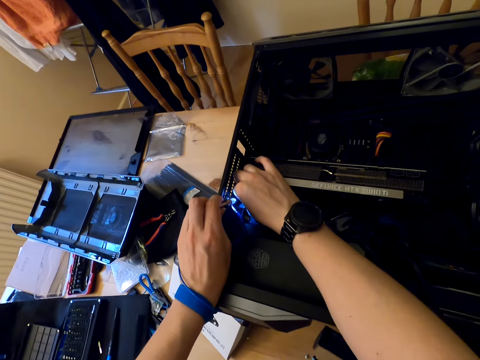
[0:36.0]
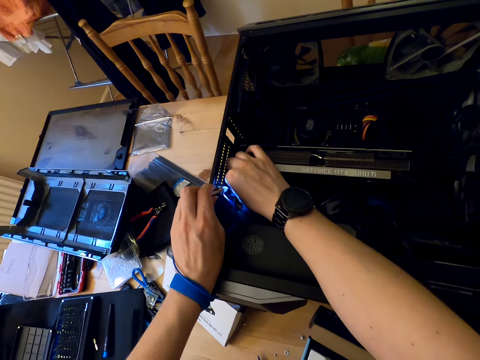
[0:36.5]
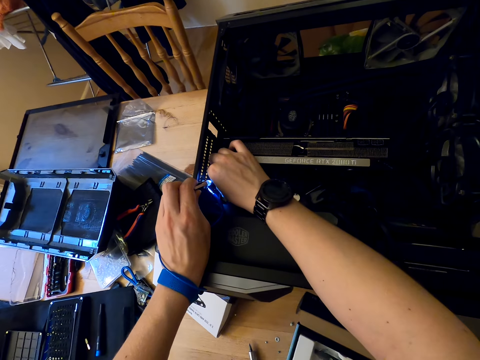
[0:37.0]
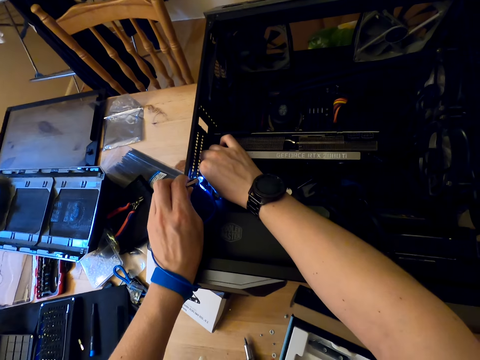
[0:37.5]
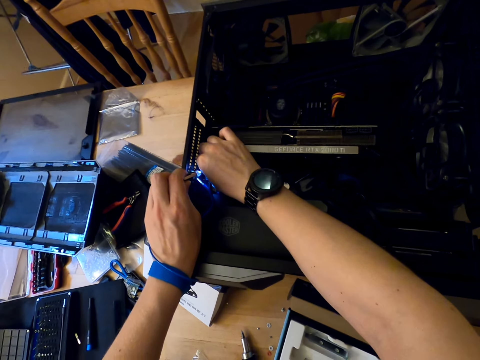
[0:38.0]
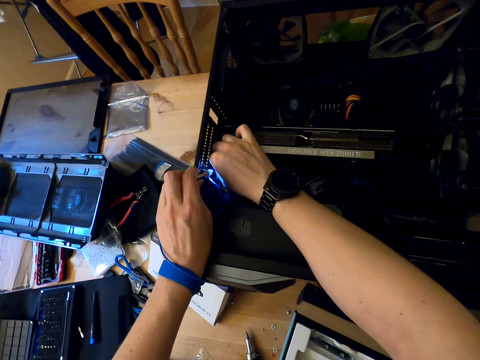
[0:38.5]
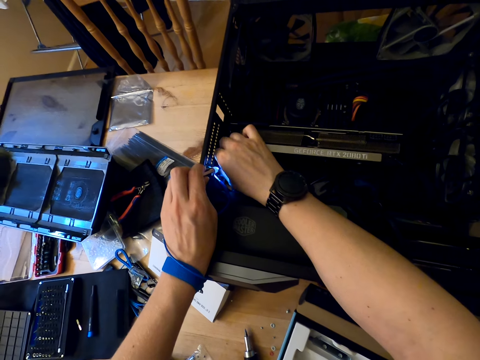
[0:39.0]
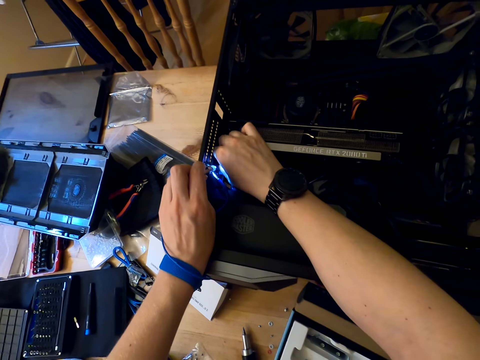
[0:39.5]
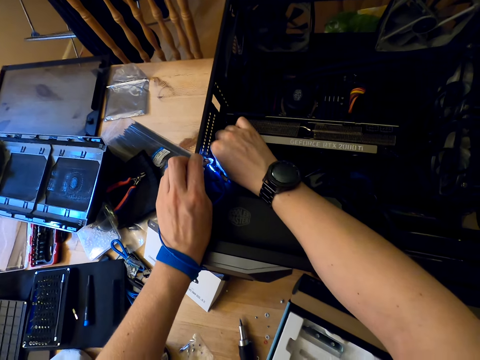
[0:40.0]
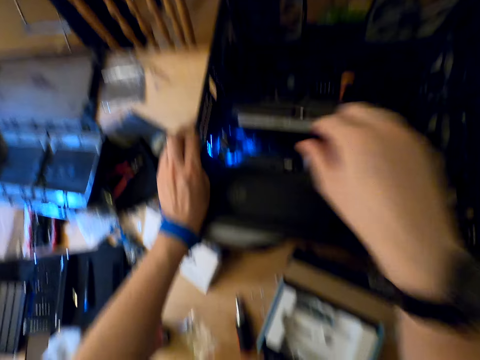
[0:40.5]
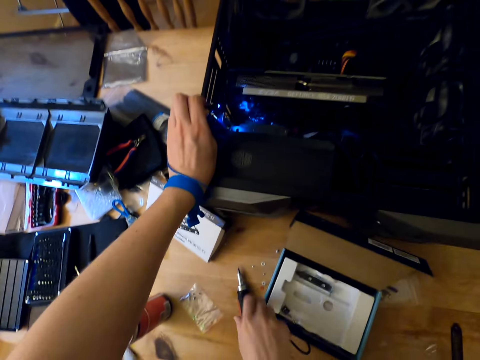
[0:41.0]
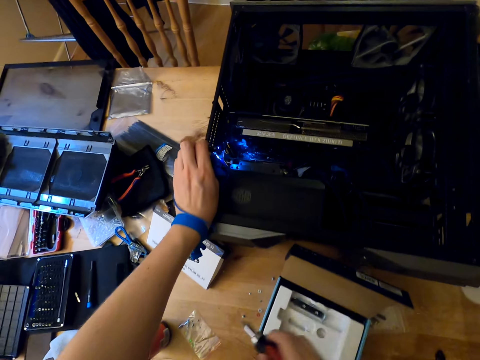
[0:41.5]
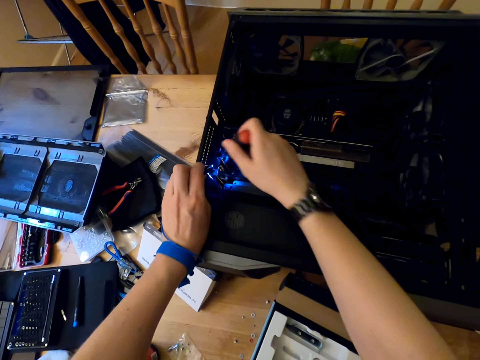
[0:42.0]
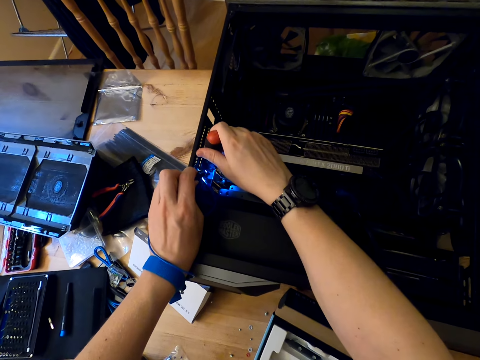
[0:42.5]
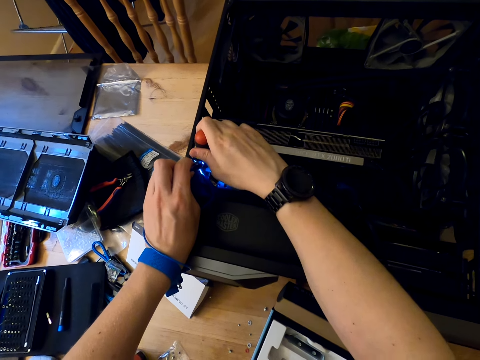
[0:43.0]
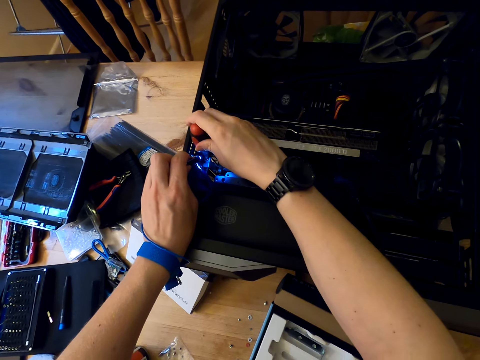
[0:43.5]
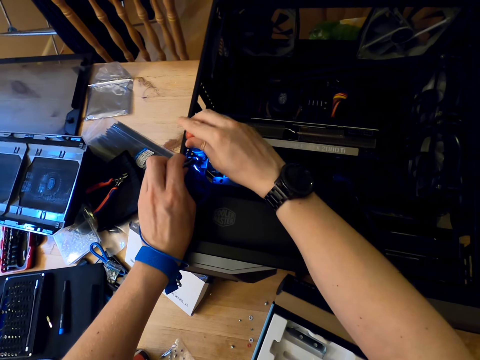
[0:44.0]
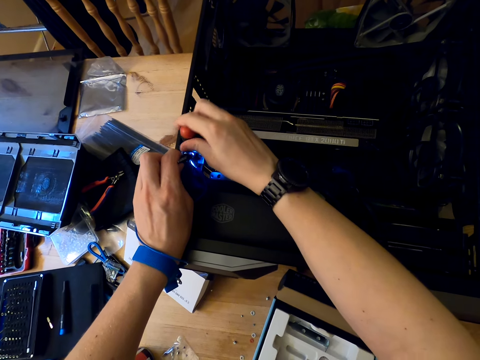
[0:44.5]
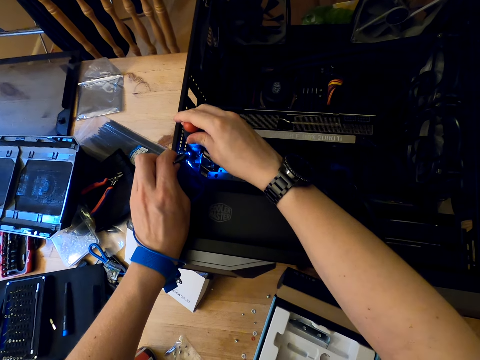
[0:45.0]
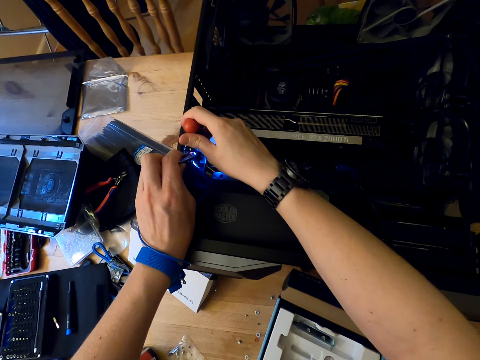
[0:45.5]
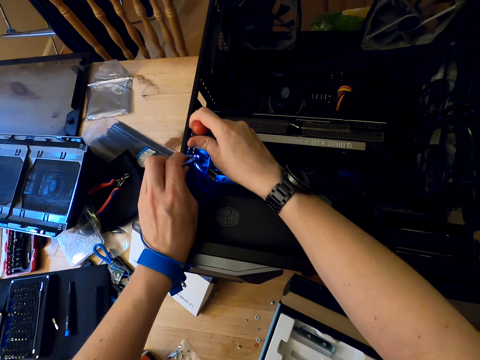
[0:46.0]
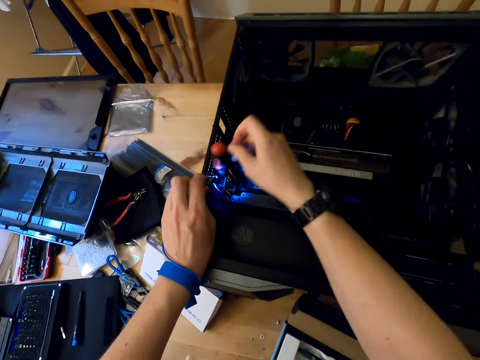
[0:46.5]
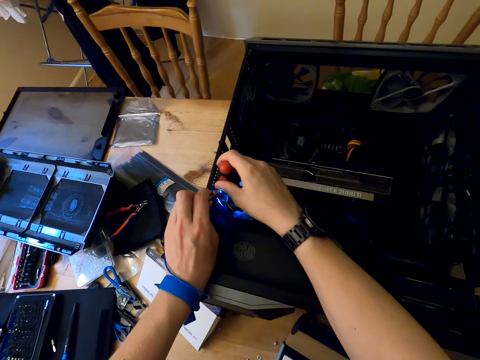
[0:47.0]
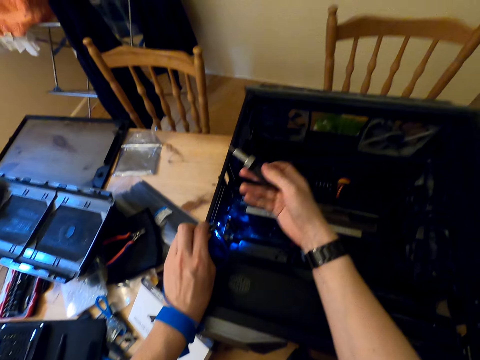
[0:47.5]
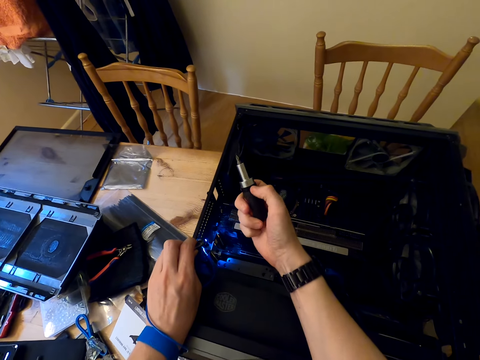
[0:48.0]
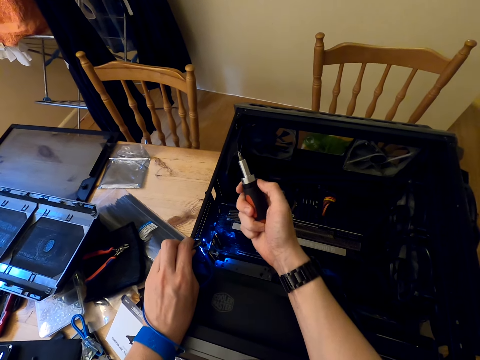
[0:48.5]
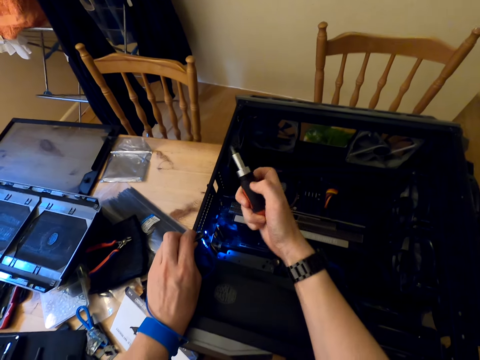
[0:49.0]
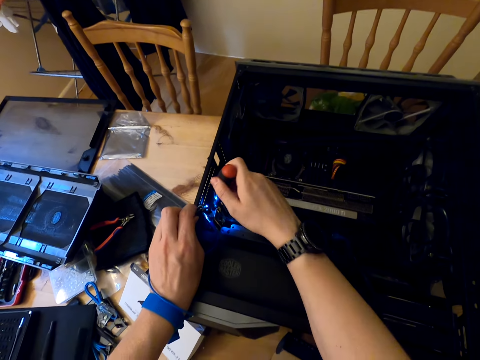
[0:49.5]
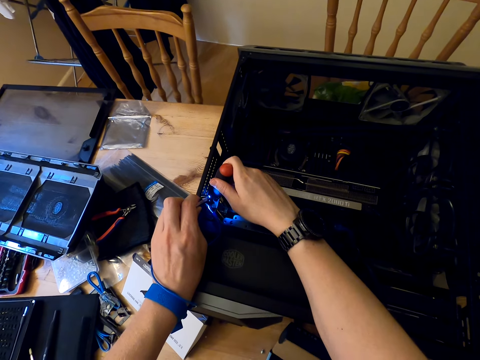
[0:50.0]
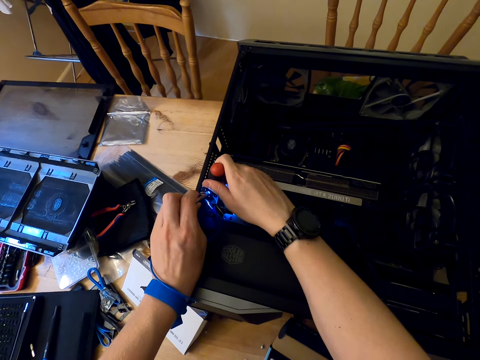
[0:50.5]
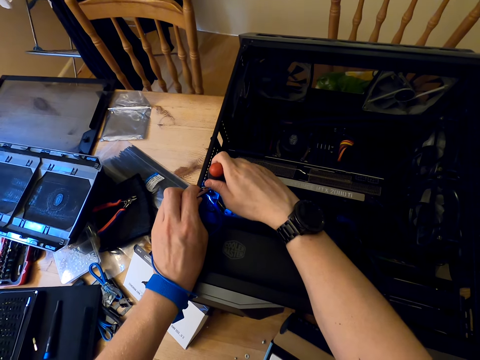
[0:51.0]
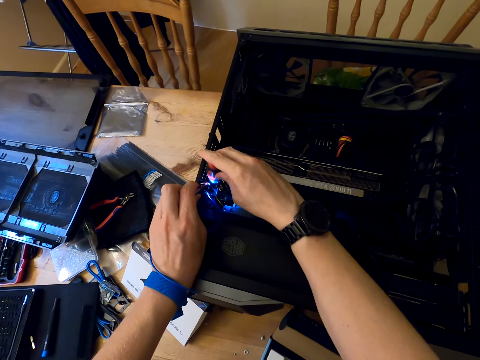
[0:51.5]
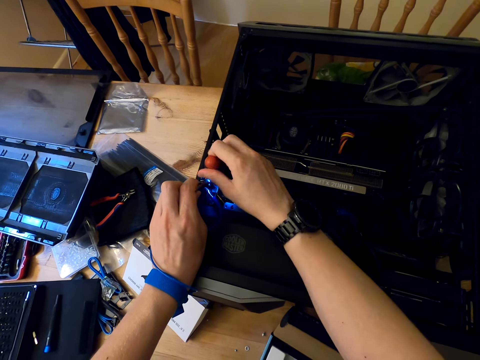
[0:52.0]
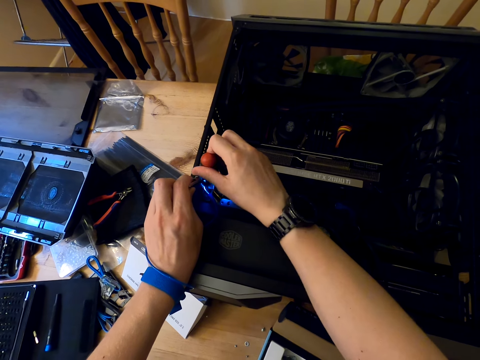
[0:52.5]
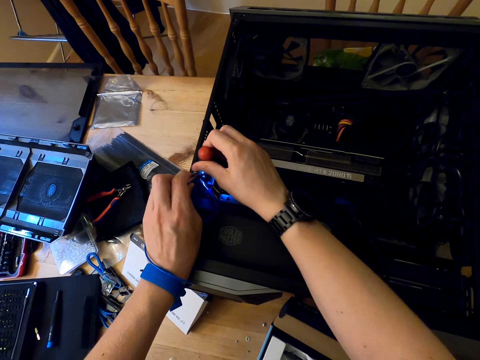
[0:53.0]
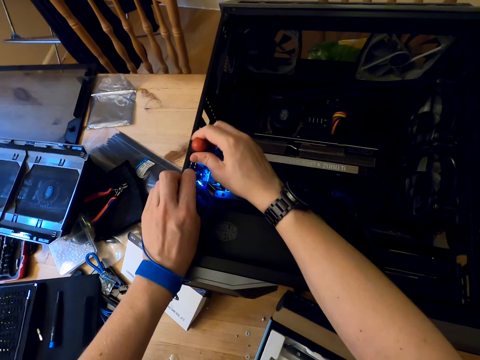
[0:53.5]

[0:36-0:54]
The camera wearer fixes the screw in the CPU. They pick up the screwdriver from the table. They tighten the screw in the cooler master machine with the screwdriver. They adjust the screwdriver. They tighten the screw.

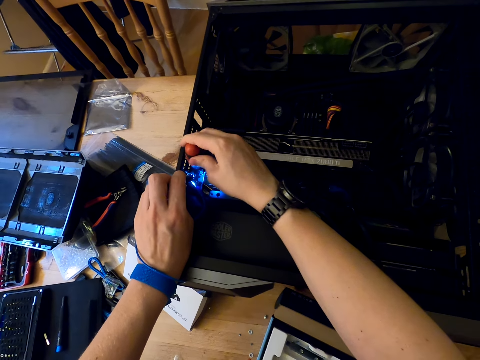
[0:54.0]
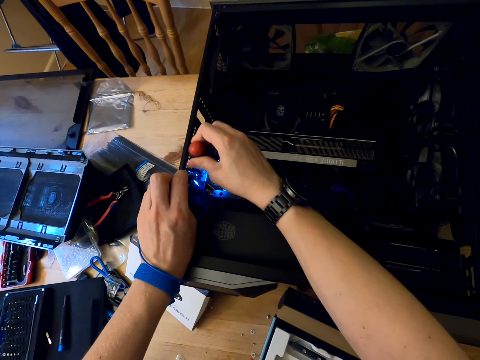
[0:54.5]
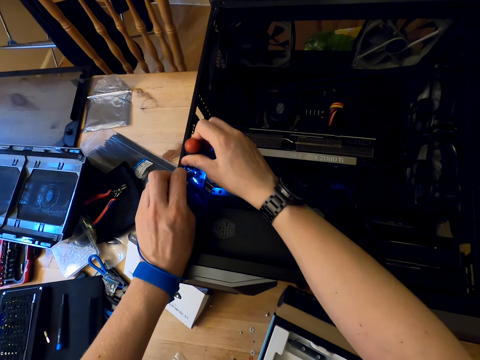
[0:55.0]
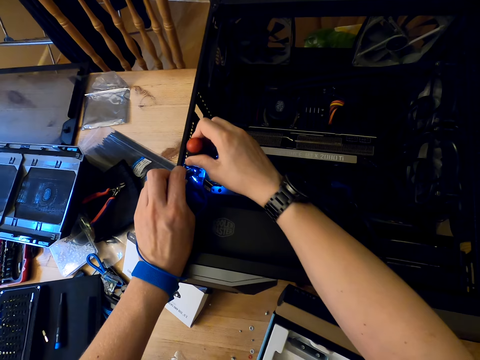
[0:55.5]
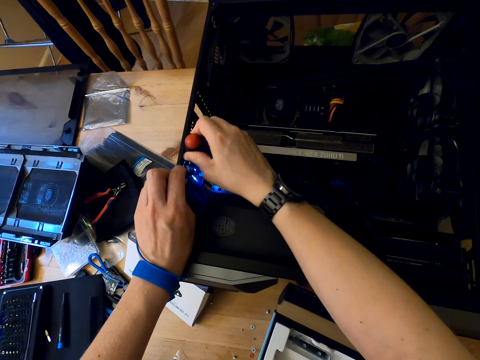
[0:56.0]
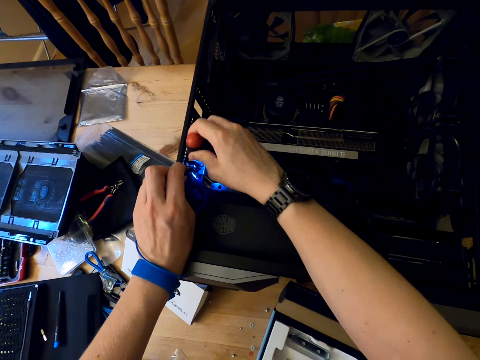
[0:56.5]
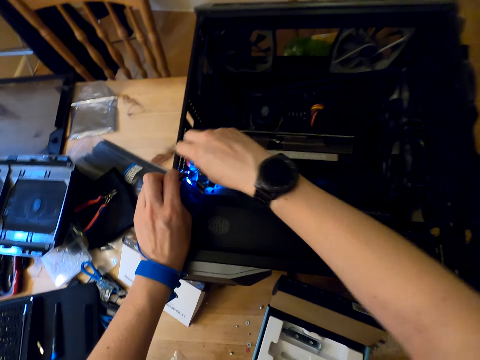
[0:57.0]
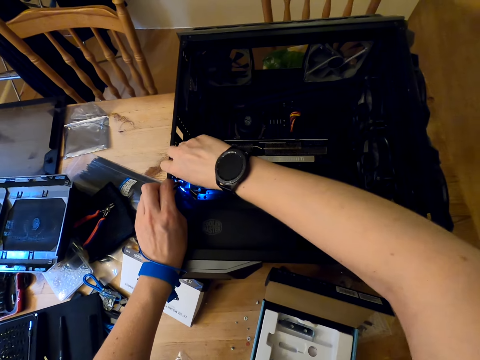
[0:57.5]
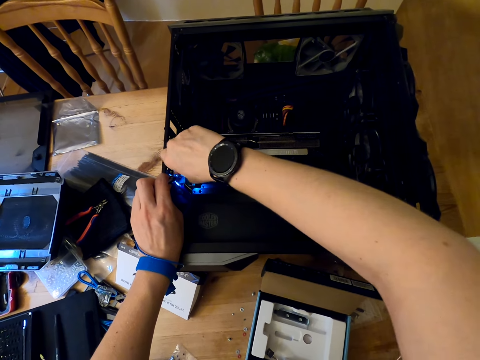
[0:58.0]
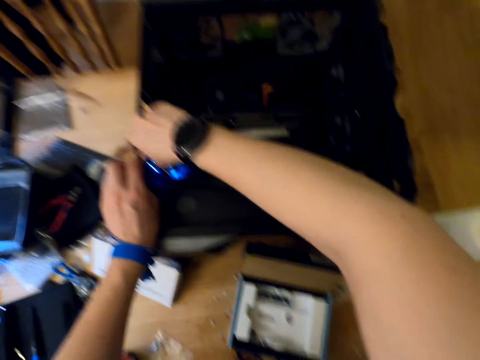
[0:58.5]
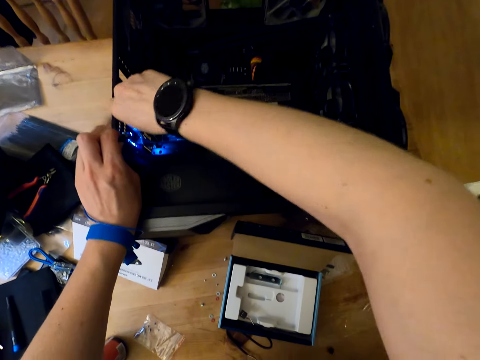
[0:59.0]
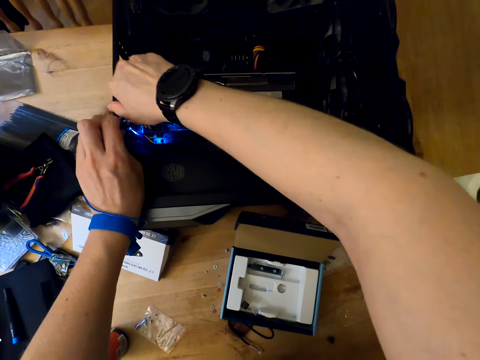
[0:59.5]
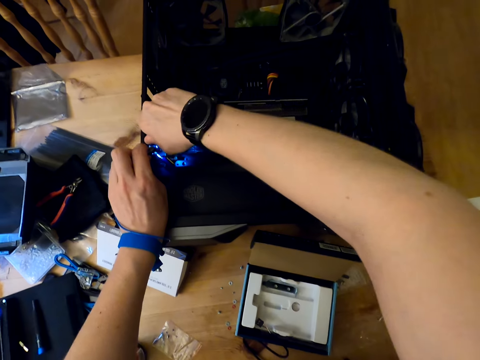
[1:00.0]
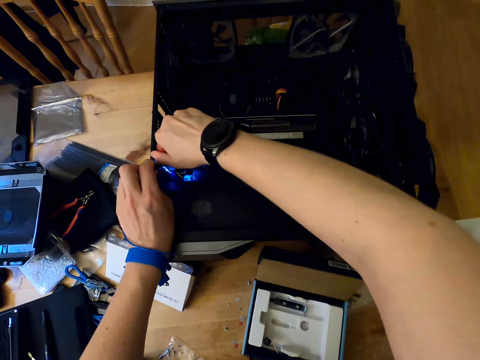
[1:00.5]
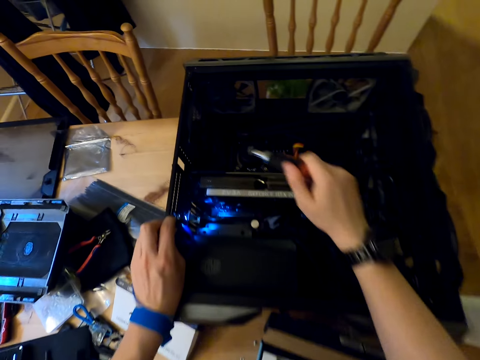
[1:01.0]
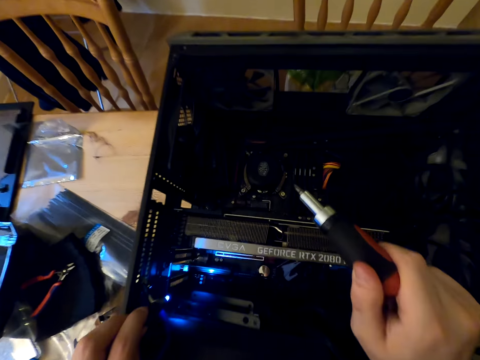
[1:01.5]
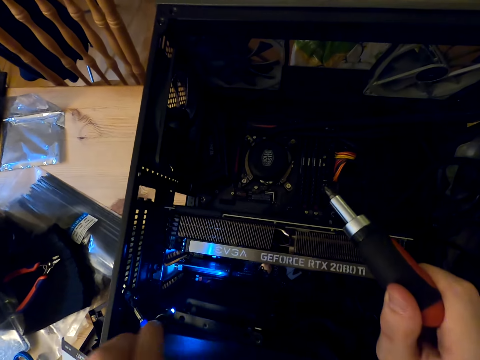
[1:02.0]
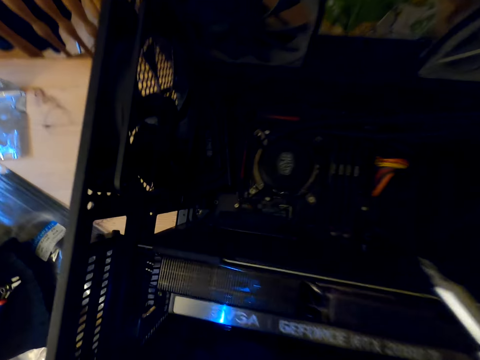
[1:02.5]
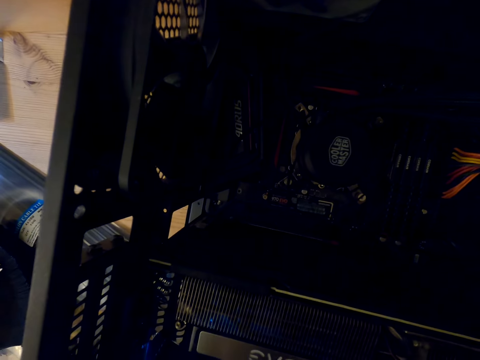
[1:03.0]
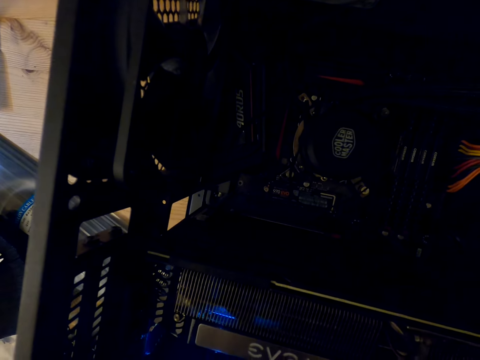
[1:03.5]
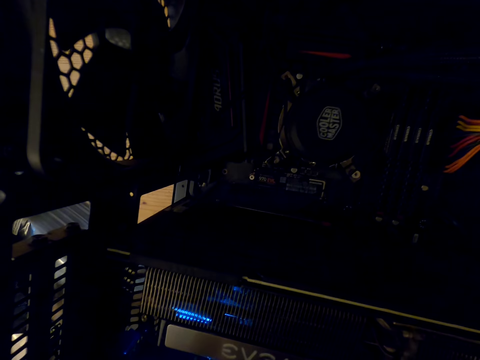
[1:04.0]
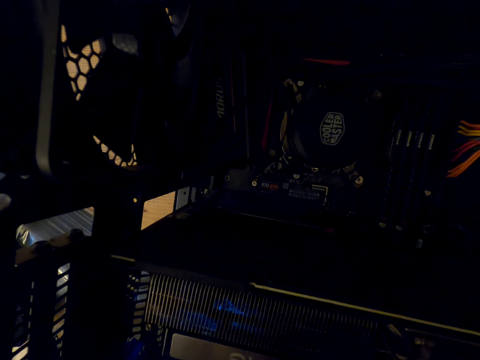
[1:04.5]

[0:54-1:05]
The camera wearer stares at the parts of the cooler master machine.
